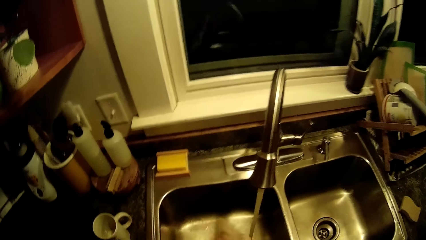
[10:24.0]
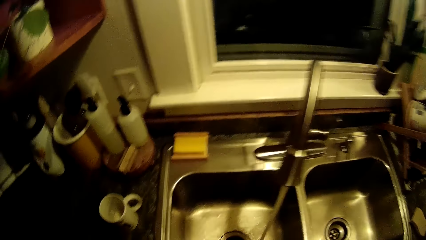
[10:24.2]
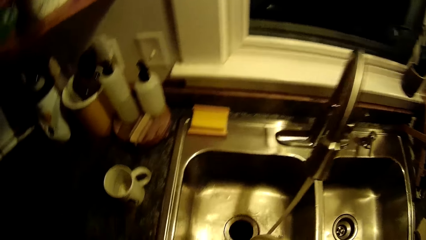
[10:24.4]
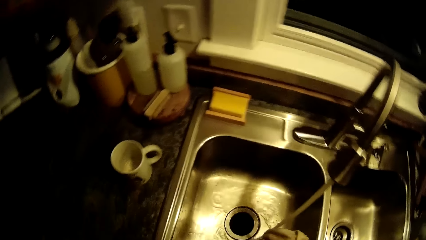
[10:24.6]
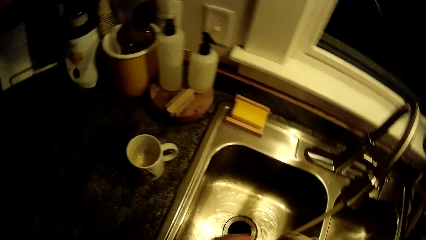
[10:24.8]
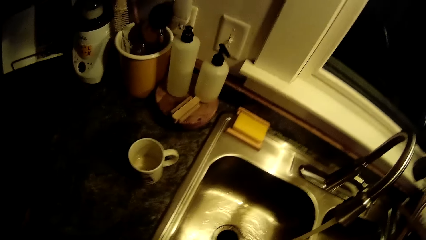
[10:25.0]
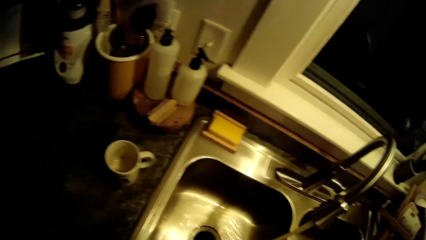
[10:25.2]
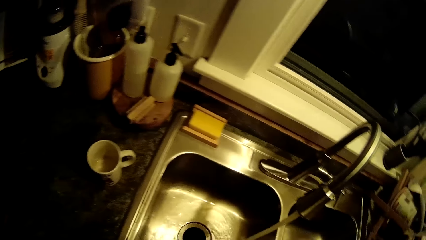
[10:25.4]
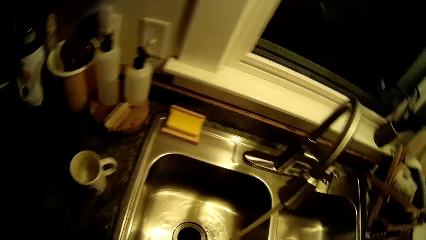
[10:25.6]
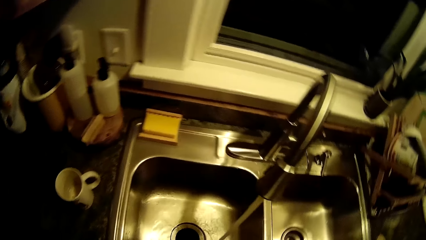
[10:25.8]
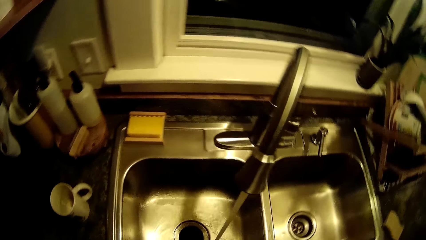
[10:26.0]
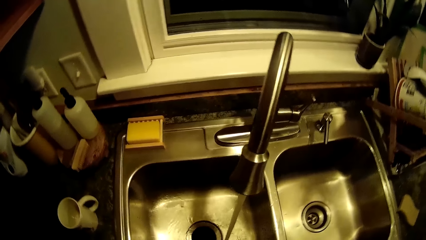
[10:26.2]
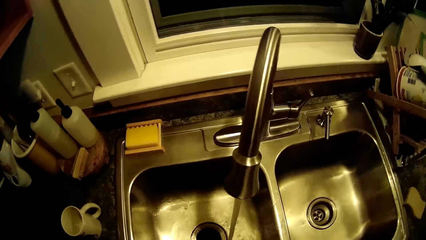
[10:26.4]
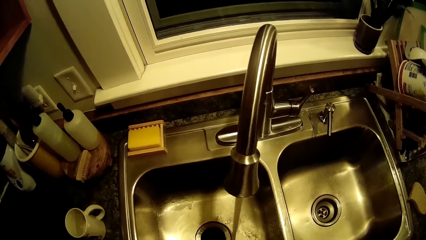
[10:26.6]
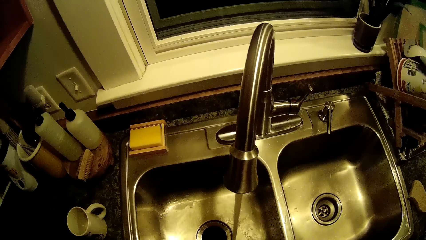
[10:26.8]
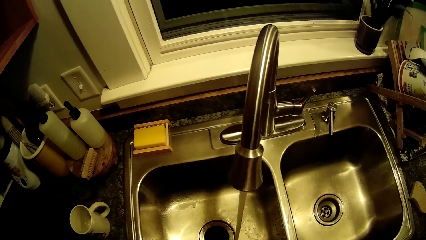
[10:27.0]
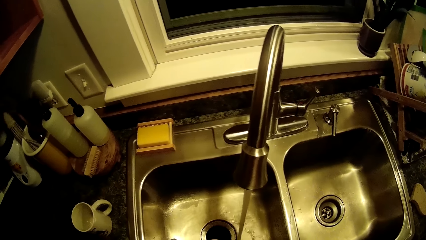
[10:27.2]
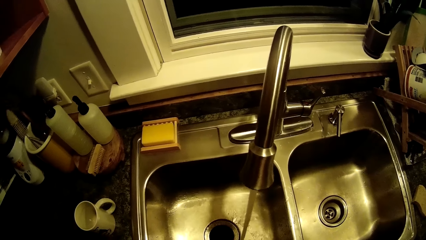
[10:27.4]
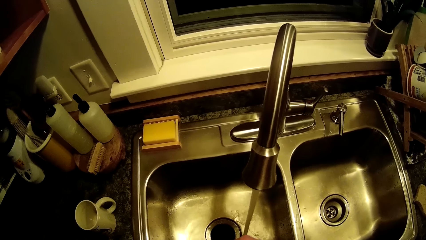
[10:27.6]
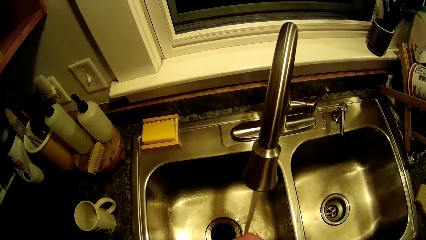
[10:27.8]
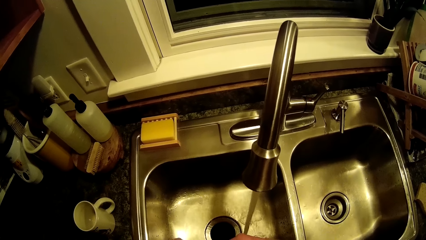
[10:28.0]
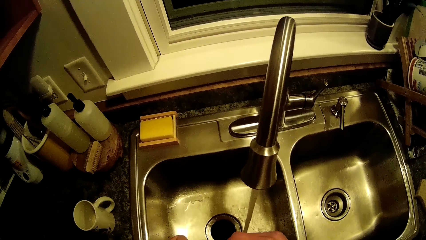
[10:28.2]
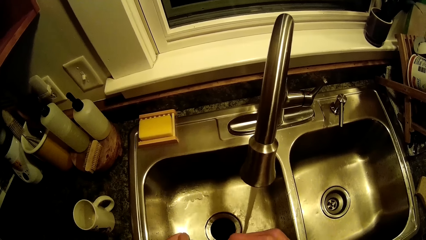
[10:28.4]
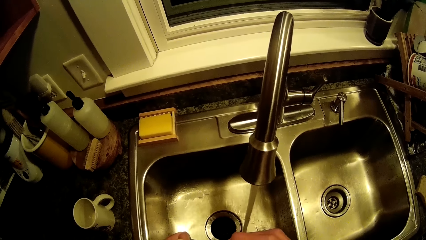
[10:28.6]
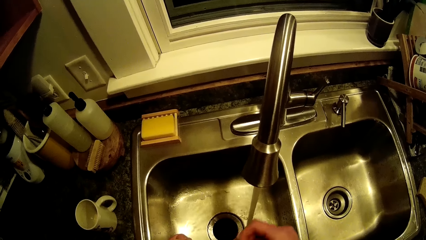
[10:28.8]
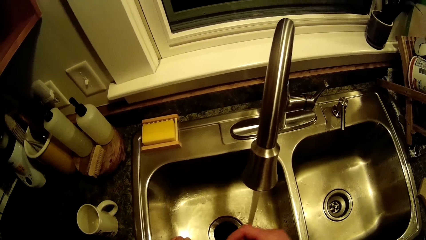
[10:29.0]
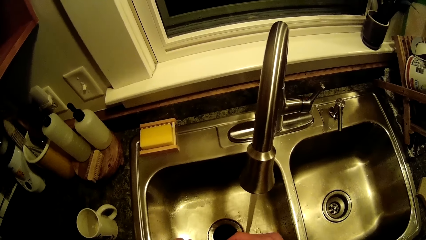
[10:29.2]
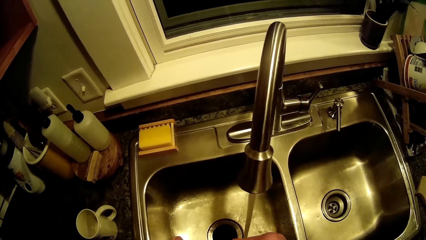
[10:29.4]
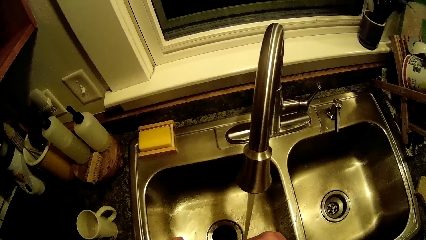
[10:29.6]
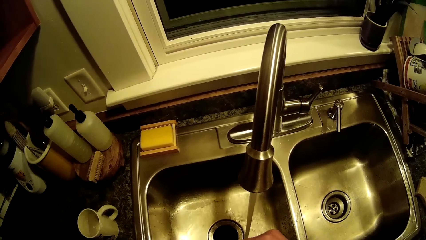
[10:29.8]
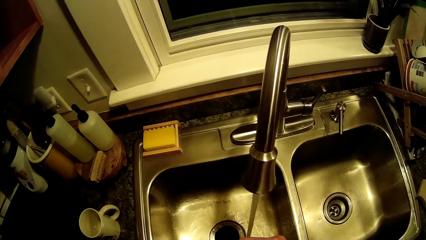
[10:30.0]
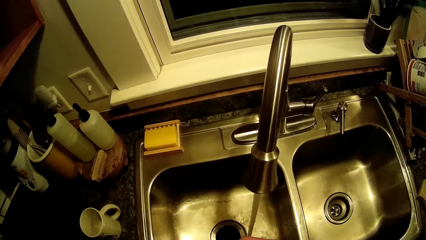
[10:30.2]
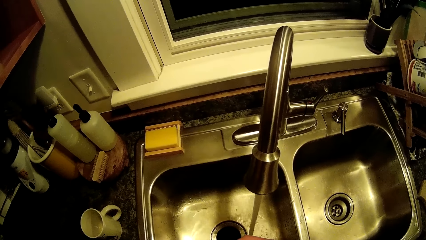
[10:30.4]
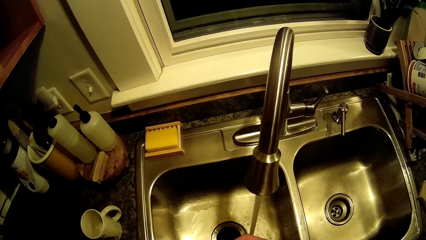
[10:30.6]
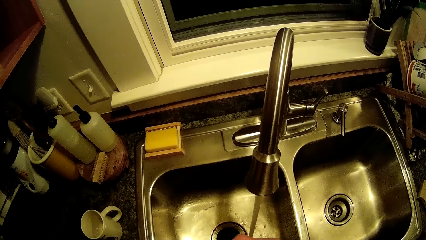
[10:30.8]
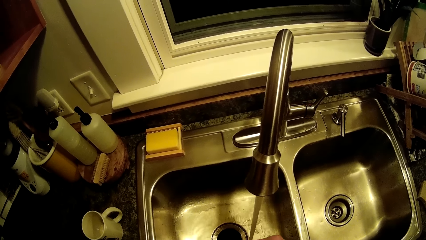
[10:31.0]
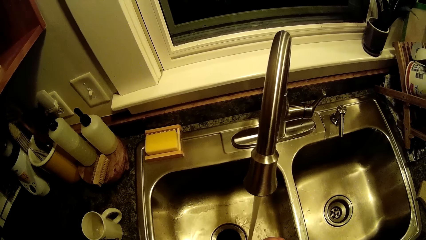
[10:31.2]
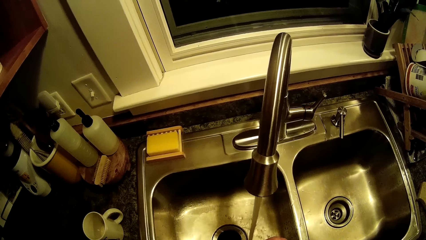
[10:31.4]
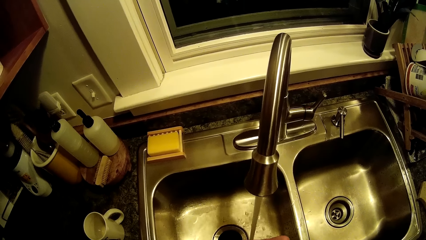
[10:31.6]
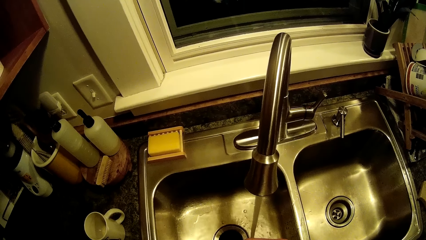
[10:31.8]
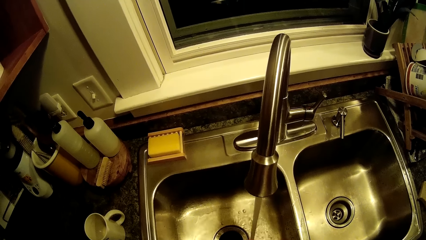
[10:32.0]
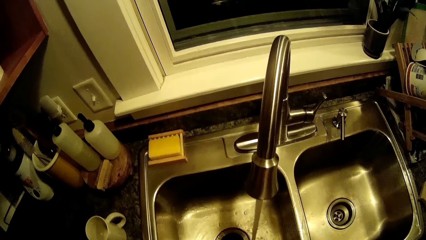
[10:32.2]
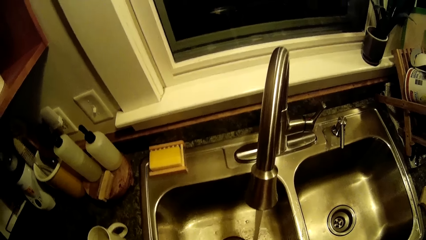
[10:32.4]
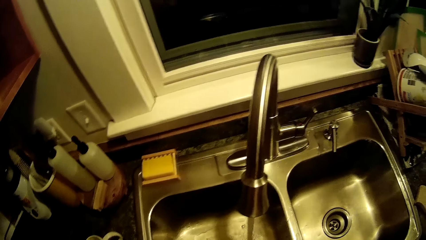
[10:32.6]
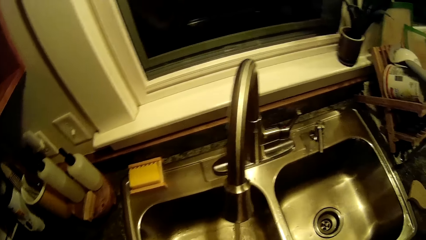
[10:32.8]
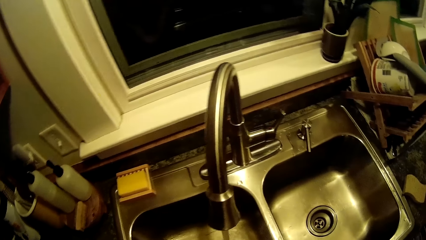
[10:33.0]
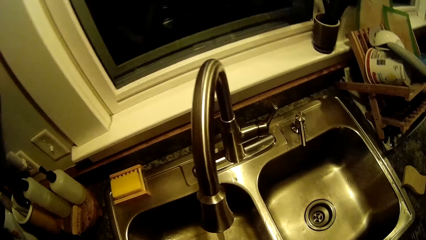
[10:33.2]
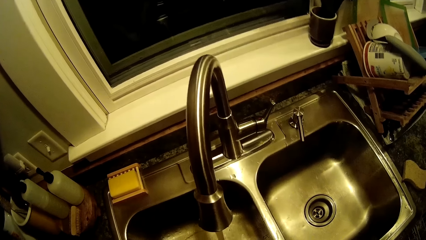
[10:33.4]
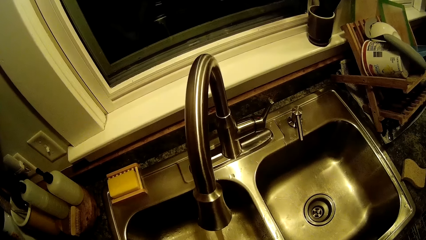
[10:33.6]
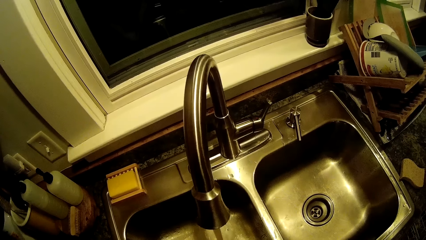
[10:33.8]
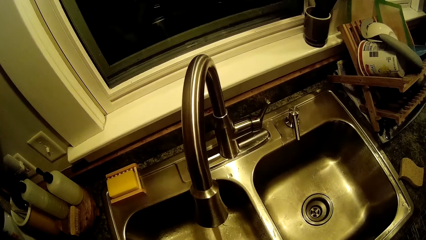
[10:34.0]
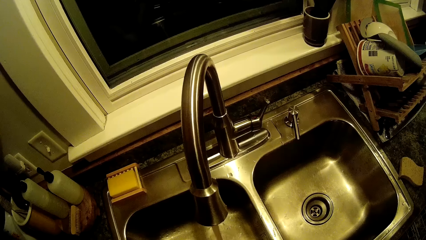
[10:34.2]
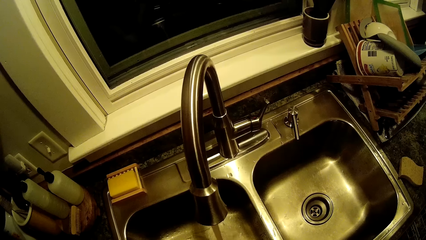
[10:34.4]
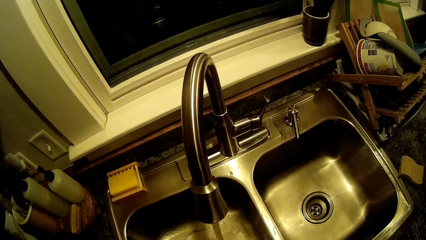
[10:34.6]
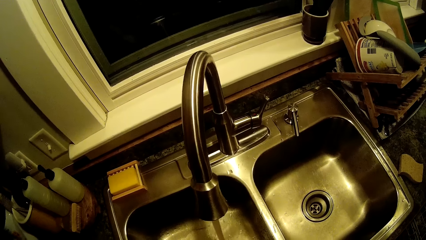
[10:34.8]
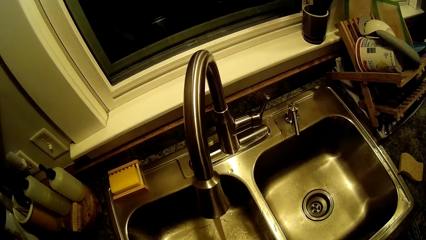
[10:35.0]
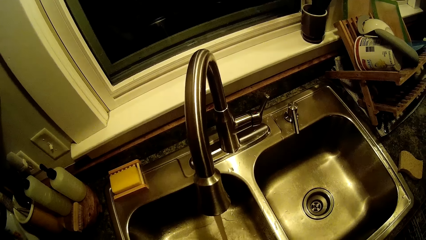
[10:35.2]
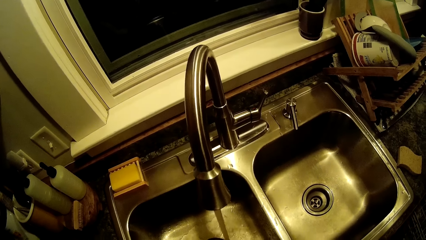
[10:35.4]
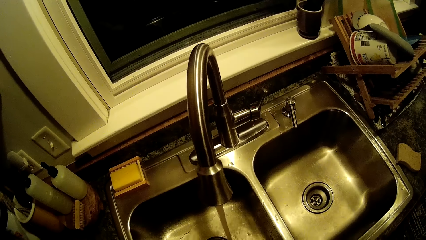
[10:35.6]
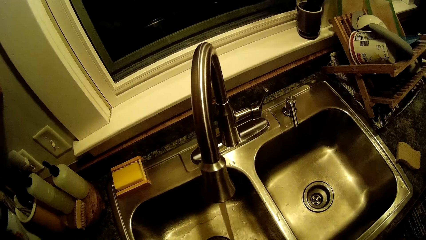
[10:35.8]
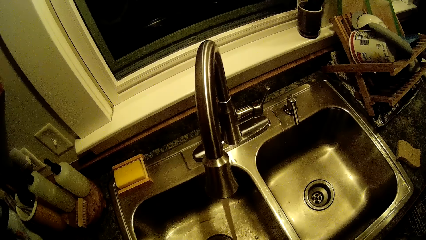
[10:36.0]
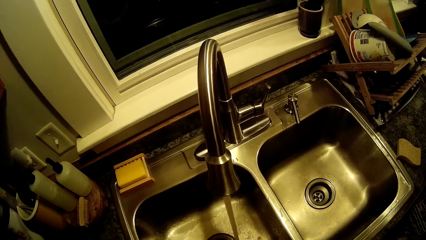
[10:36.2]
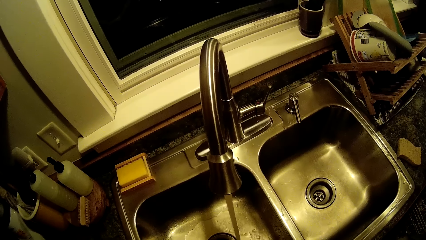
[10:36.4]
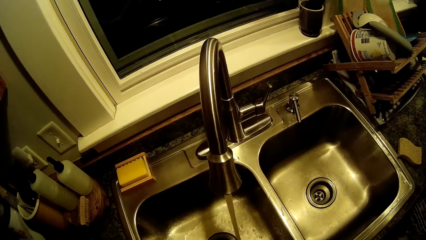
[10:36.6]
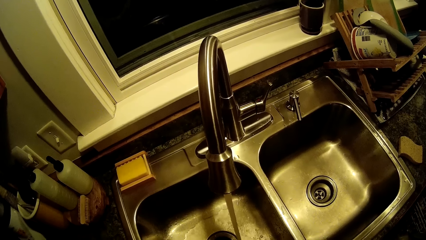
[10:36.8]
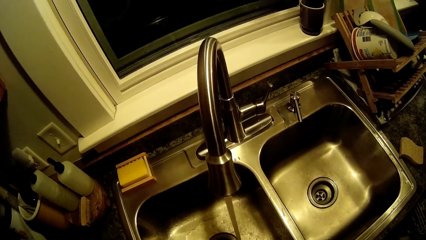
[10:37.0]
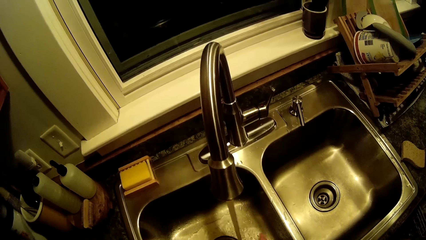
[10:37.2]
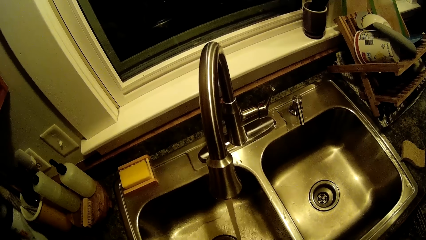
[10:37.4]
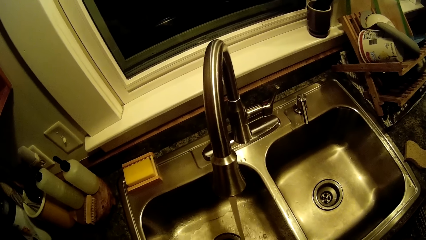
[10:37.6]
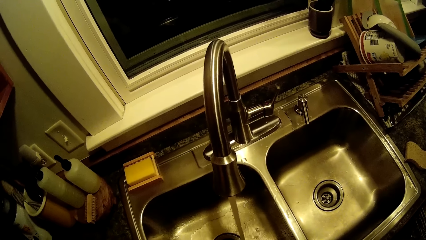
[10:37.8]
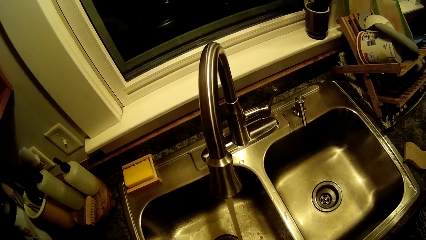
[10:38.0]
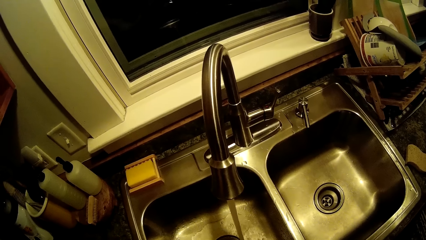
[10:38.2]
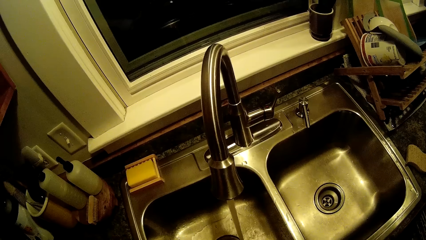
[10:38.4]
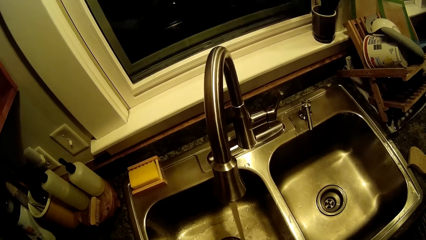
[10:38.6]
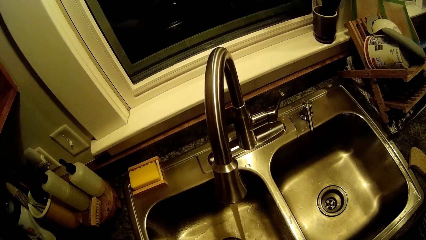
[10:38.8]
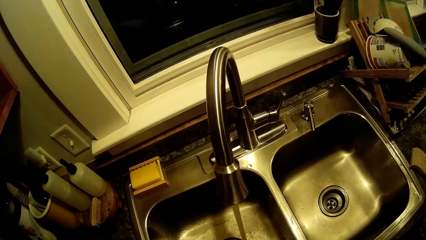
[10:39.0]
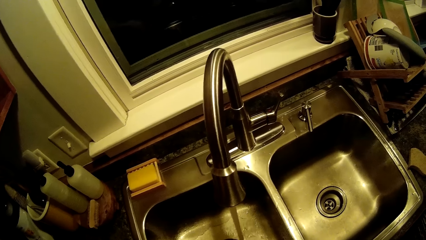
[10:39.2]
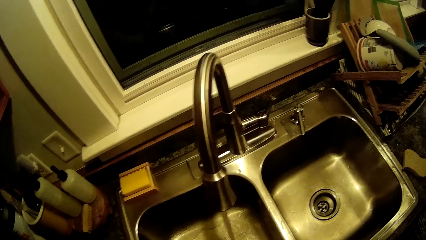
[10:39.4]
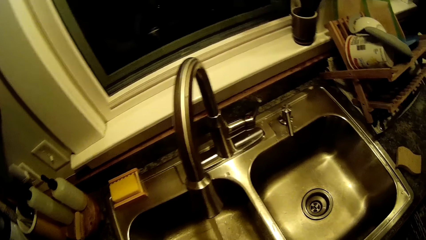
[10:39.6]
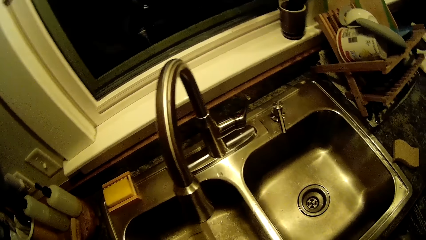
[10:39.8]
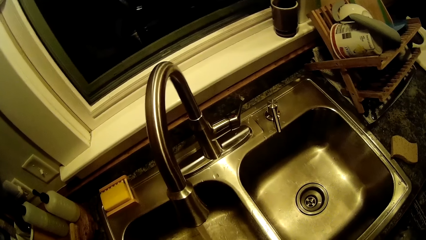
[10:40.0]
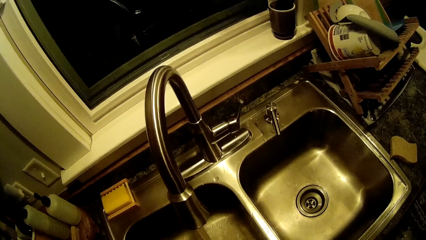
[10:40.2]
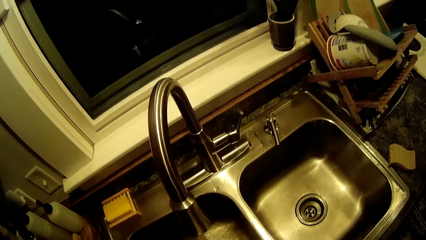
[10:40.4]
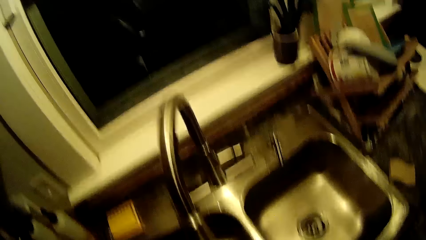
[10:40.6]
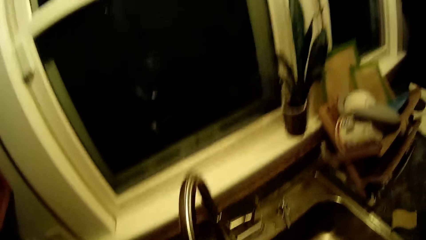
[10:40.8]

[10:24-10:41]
The camera wearer looks at the towel. They lower the towel. They look at the cup. They look at the sink. They move the hand. They look at the sink.
